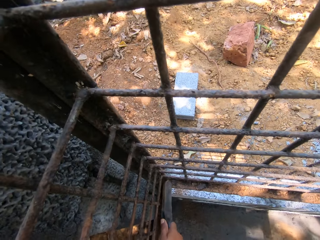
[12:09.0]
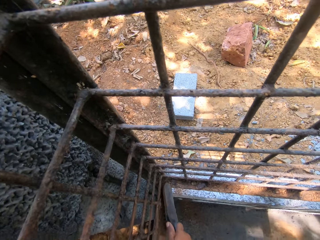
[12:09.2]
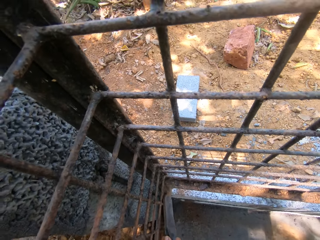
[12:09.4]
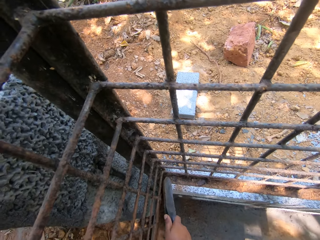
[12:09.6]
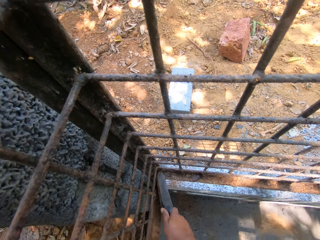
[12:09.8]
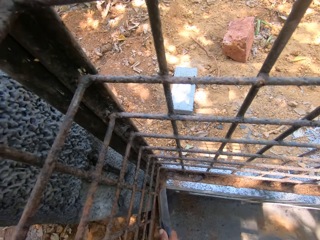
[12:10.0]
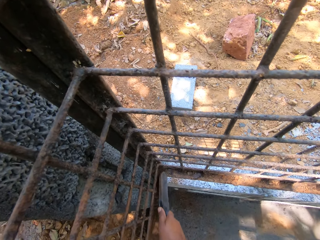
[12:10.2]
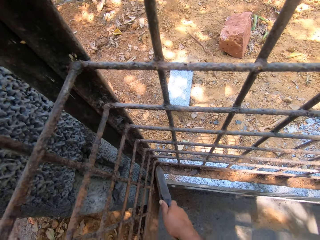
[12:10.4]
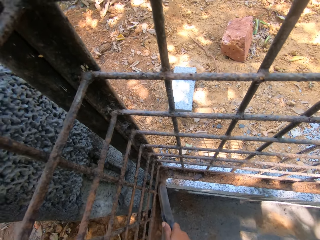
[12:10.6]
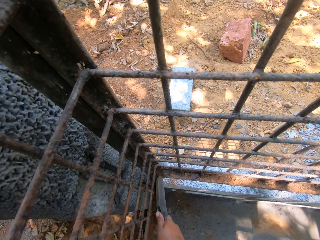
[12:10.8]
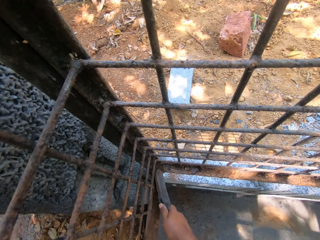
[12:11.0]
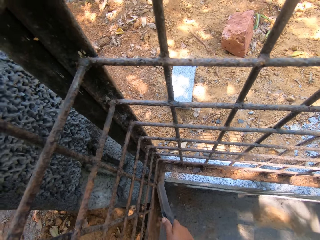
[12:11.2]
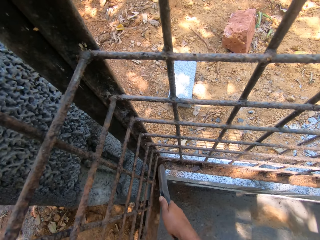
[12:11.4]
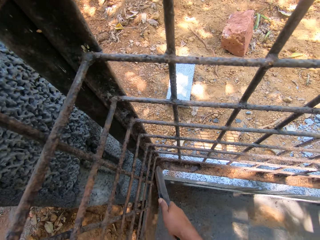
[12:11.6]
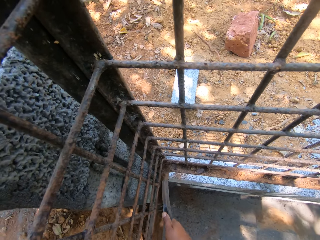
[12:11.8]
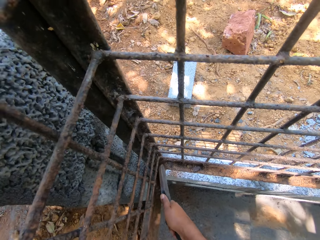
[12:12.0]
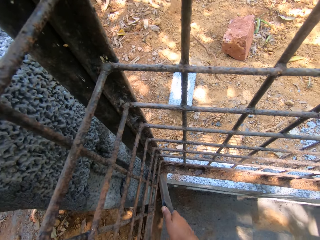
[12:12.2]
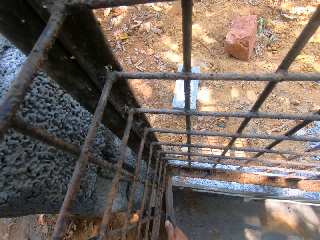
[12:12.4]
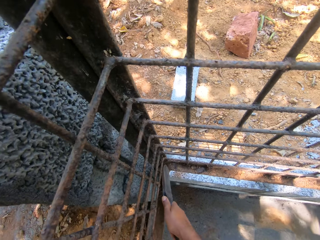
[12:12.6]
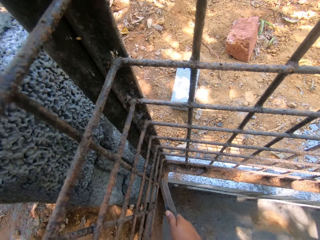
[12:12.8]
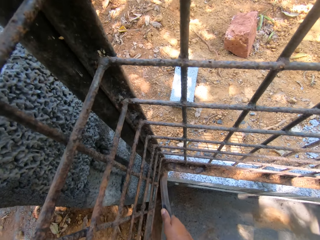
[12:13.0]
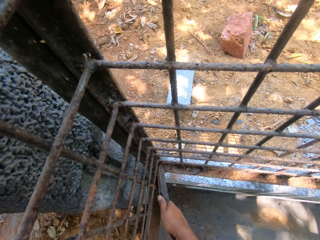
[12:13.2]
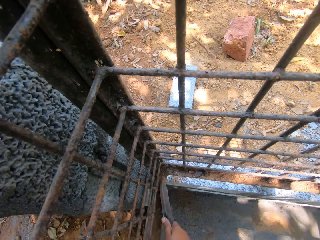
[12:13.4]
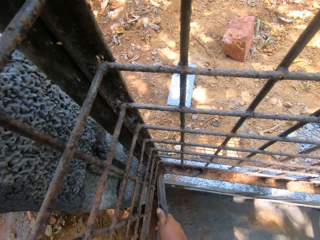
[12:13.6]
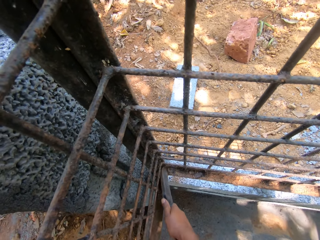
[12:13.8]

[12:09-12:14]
The camera wearer scrapes off rust from the metal surface.

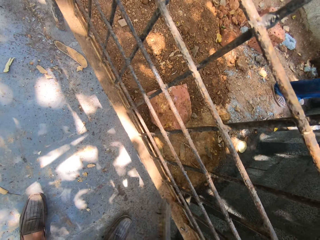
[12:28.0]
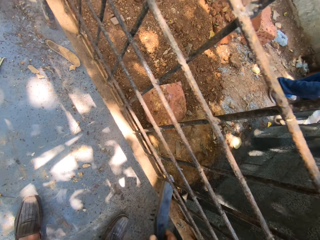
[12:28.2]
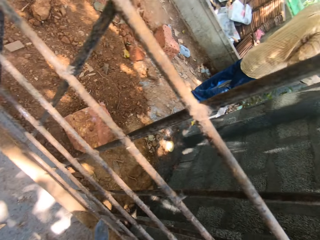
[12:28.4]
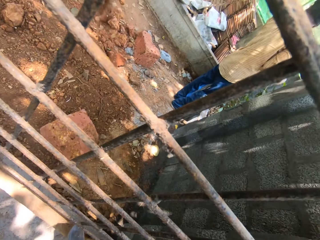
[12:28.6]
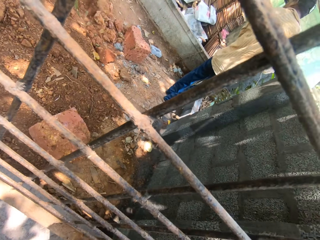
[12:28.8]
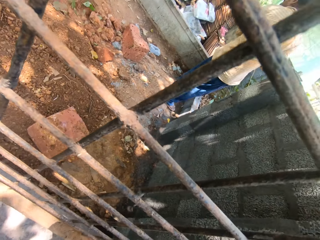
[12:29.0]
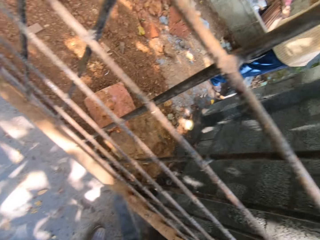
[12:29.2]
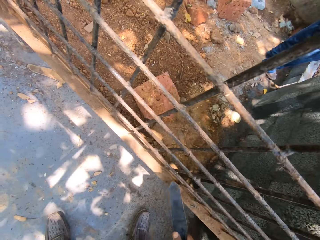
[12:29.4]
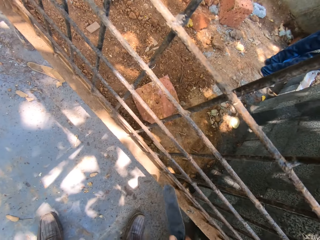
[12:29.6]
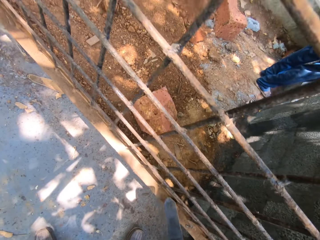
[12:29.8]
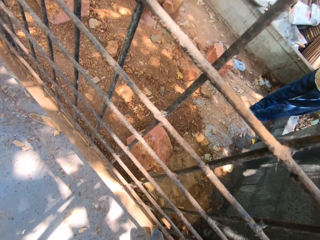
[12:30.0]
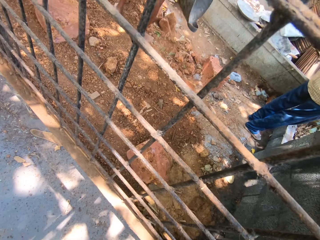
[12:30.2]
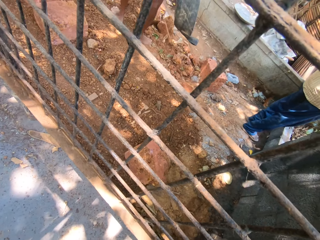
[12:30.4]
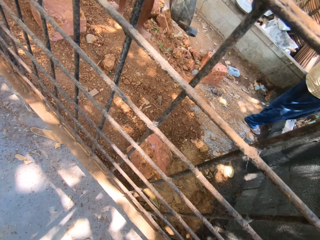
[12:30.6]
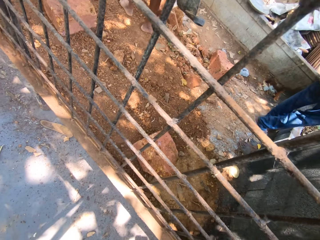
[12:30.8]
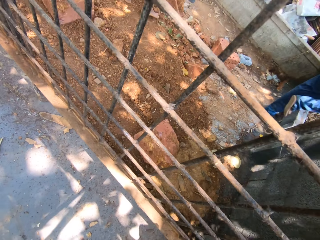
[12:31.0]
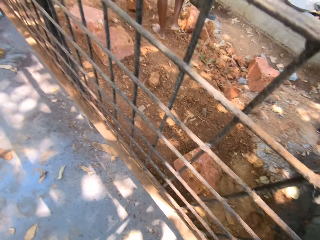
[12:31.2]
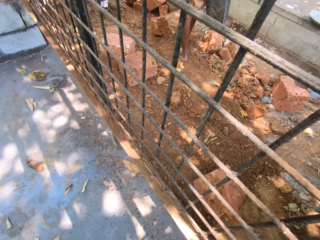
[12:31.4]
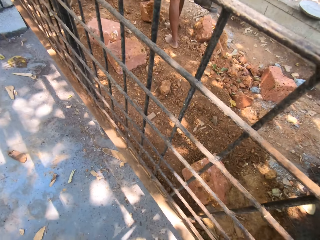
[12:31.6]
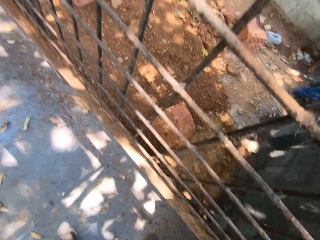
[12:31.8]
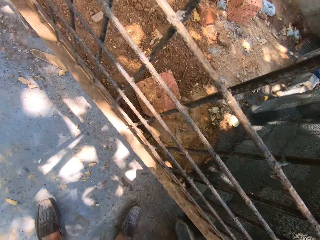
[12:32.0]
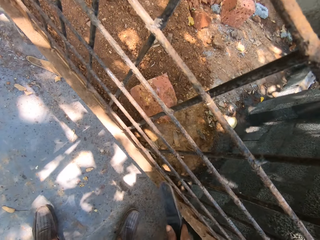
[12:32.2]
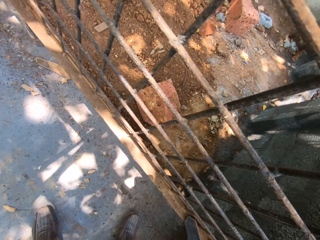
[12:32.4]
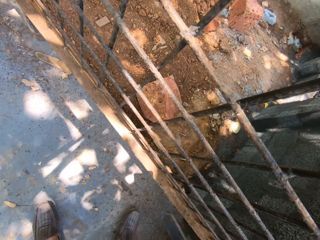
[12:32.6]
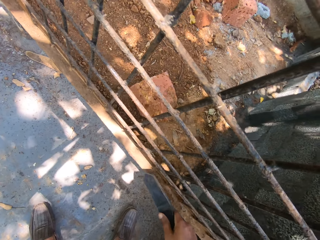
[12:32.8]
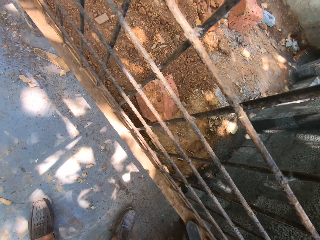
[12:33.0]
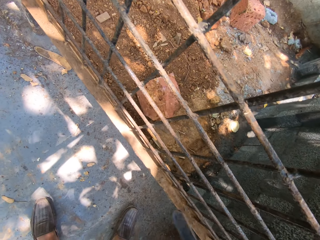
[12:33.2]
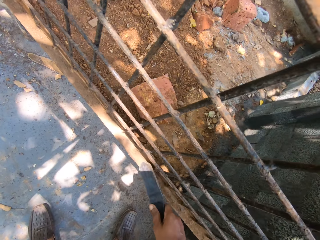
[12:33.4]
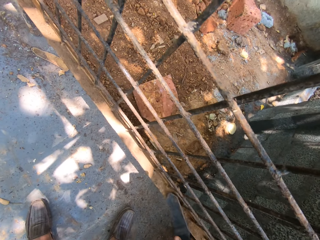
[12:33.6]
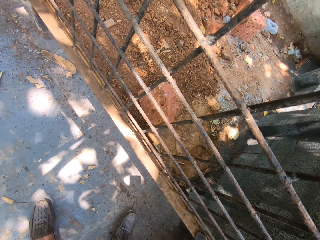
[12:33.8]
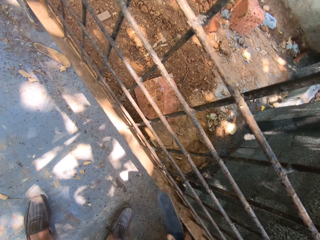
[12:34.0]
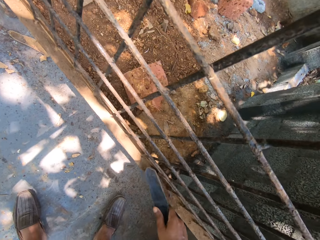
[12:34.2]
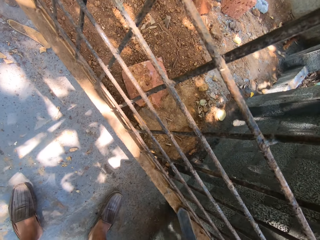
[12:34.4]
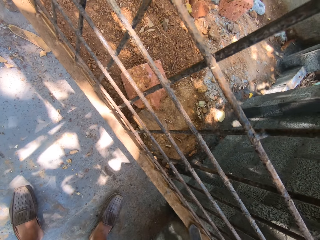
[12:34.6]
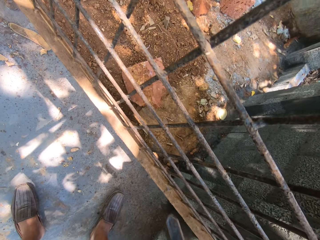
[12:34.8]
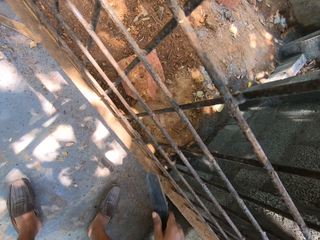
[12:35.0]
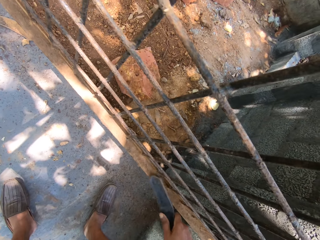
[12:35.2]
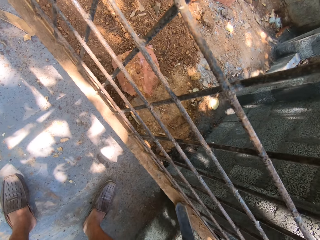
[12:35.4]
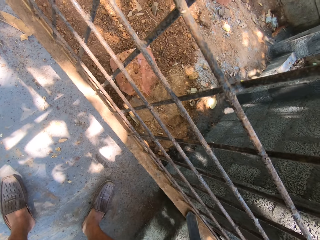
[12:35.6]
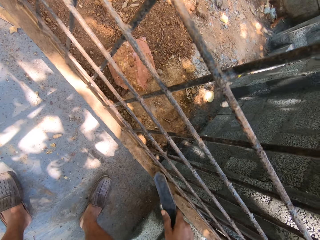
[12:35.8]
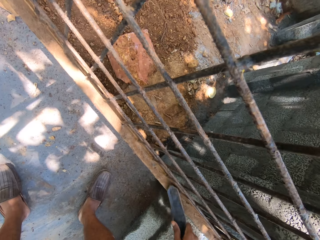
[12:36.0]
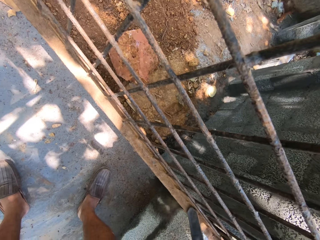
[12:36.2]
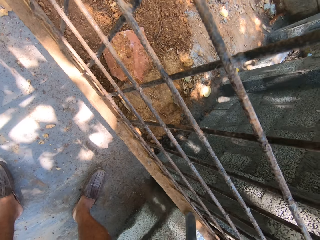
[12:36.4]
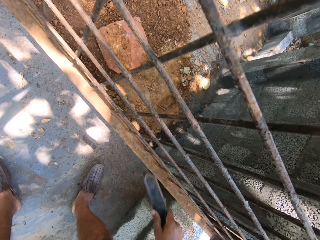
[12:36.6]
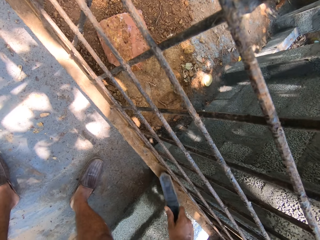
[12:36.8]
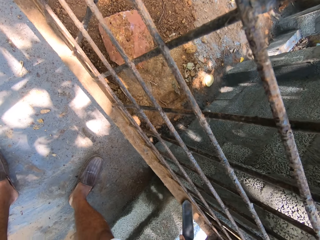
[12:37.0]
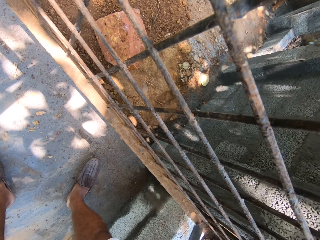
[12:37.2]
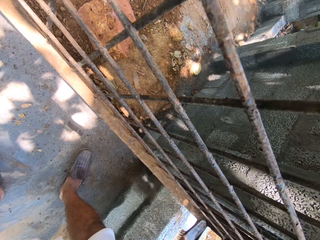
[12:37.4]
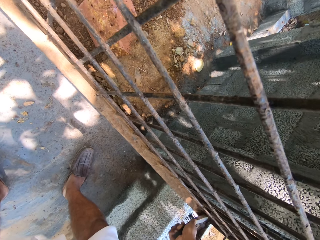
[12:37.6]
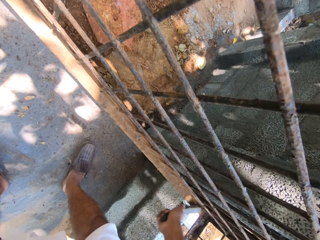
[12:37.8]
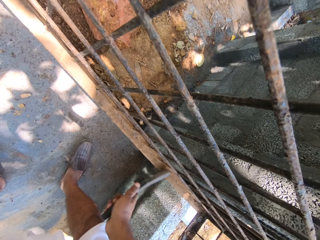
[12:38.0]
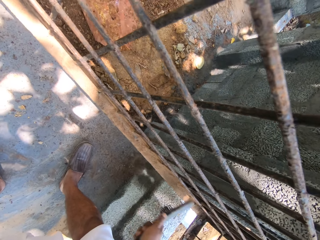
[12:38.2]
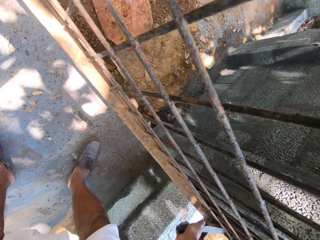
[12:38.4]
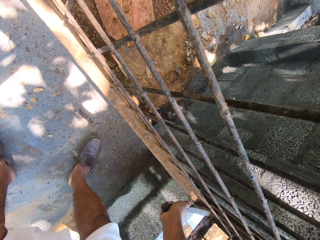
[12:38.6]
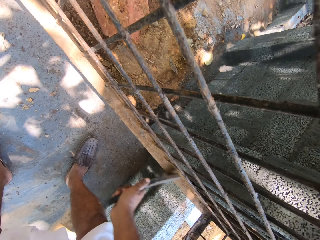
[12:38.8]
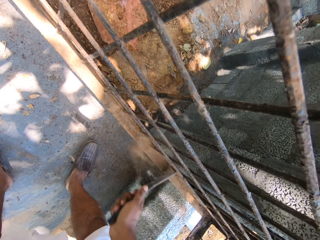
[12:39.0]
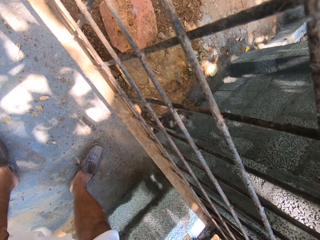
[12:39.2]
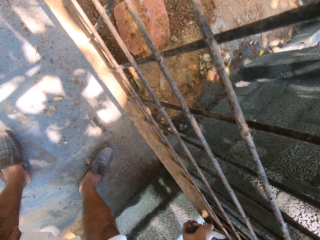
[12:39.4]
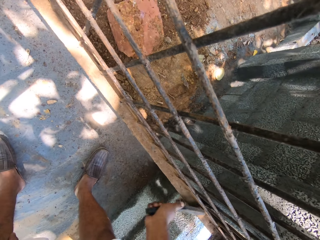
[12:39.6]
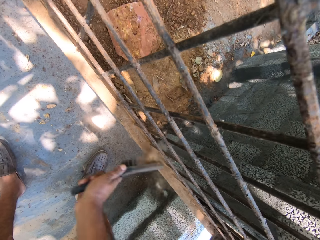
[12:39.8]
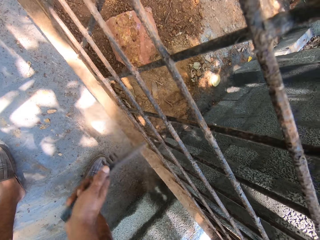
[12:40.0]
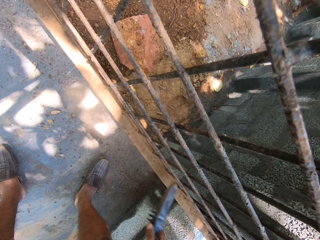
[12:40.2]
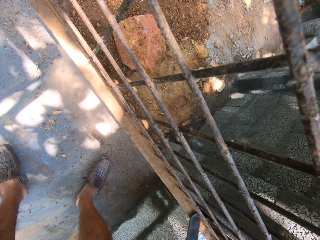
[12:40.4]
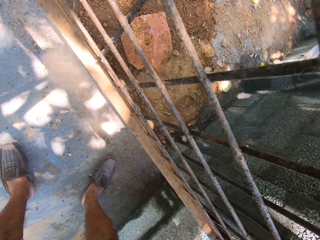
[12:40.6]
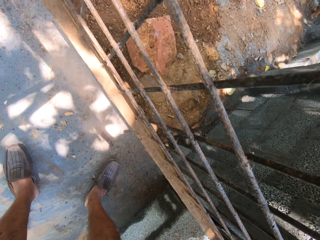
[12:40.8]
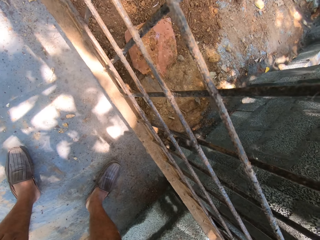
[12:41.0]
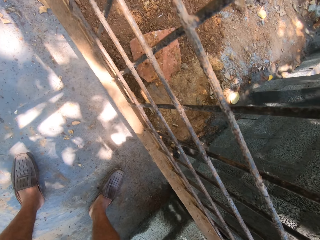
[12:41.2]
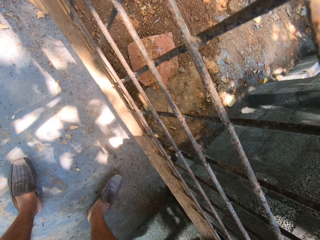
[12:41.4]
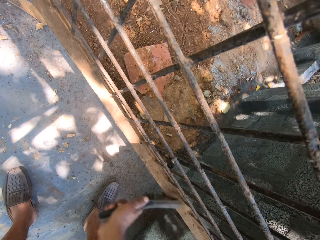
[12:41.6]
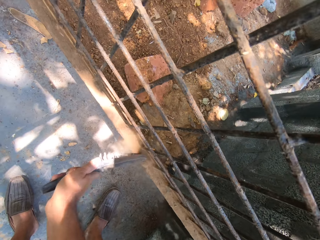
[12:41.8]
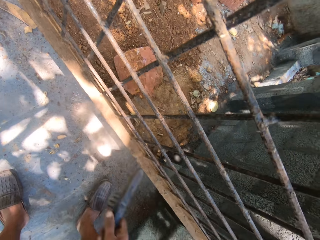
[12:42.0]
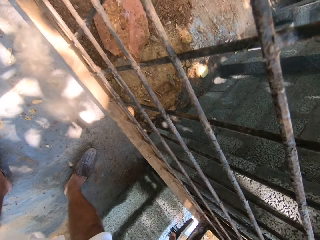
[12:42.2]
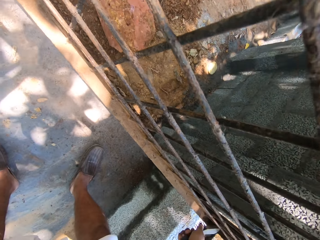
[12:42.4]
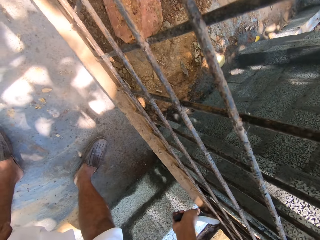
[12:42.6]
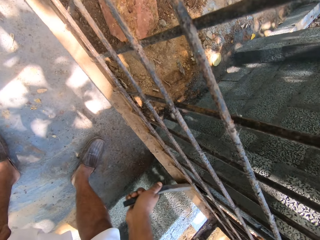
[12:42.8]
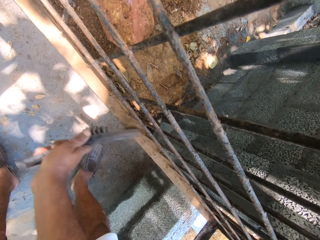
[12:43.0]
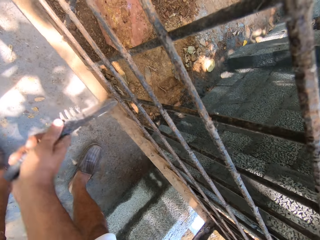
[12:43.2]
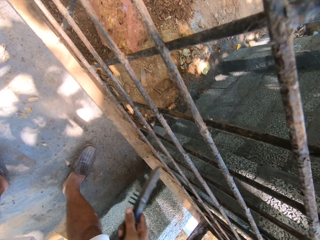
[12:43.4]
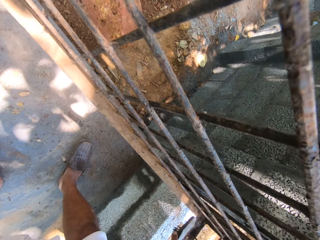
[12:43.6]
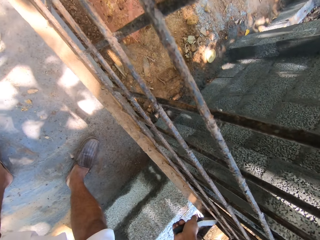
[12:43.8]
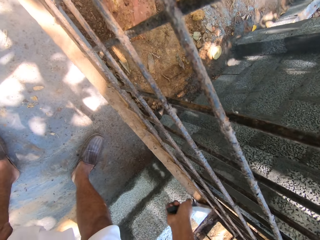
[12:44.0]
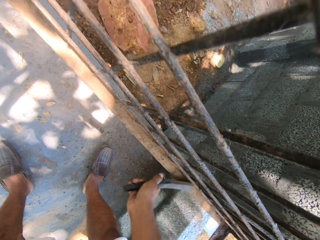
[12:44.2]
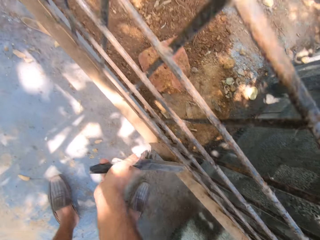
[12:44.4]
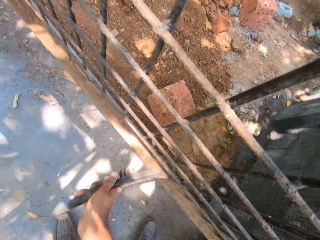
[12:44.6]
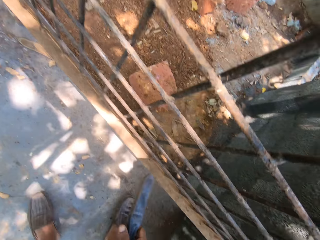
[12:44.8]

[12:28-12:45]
The camera wearer looks around. They remove sand from the metal.
